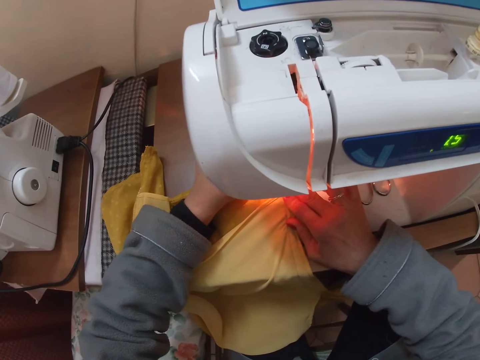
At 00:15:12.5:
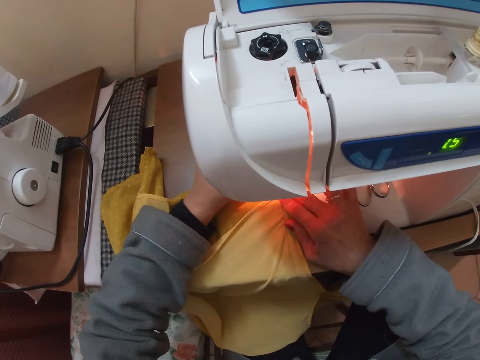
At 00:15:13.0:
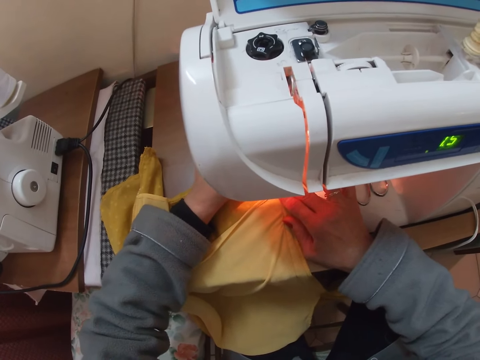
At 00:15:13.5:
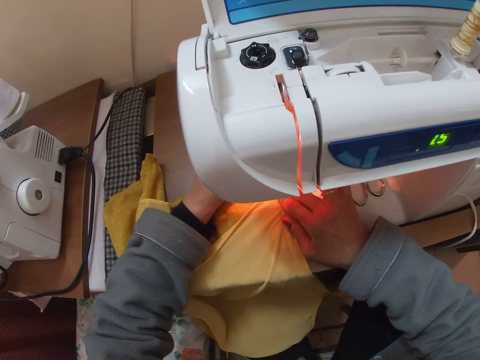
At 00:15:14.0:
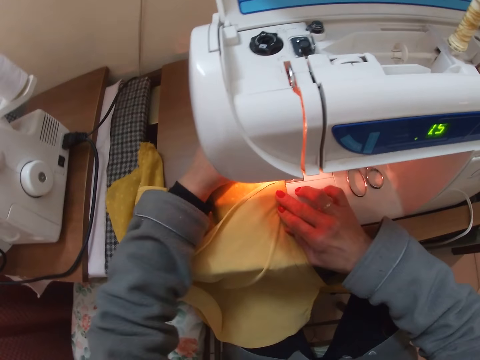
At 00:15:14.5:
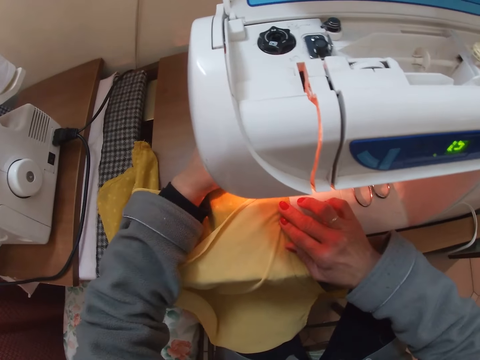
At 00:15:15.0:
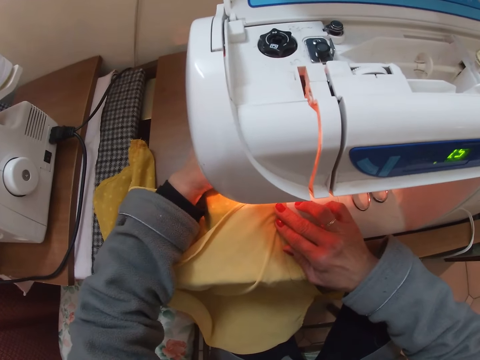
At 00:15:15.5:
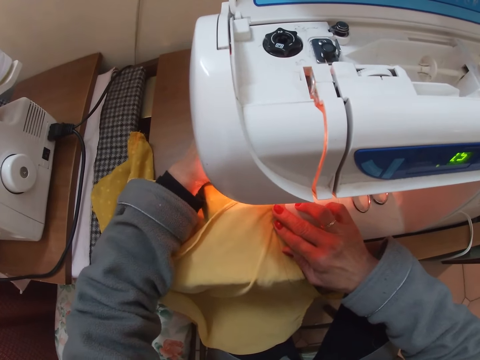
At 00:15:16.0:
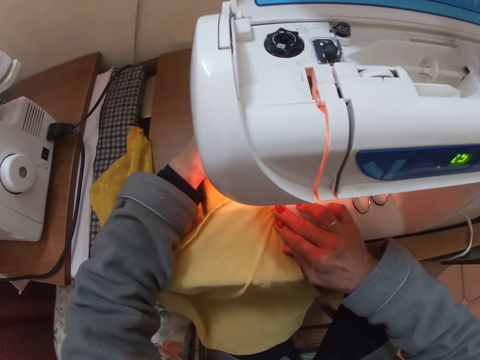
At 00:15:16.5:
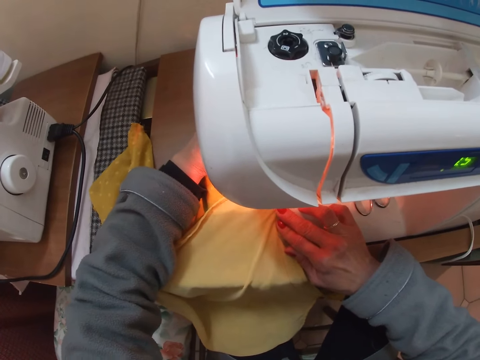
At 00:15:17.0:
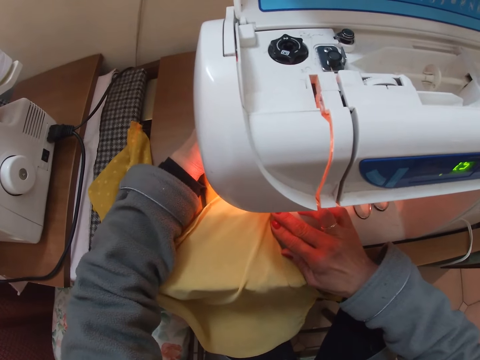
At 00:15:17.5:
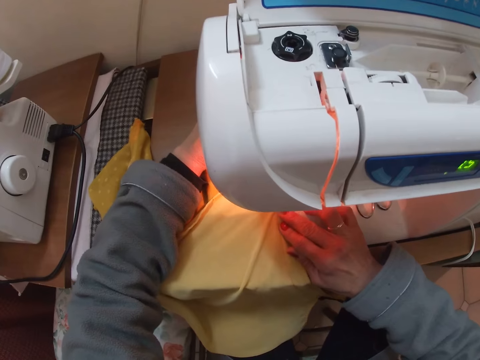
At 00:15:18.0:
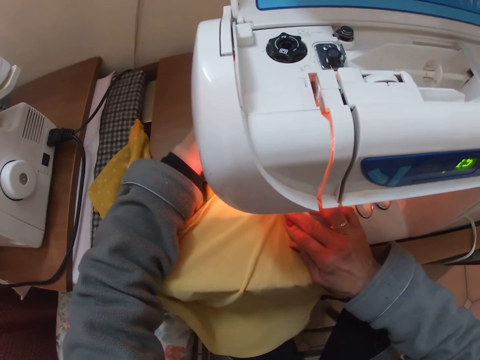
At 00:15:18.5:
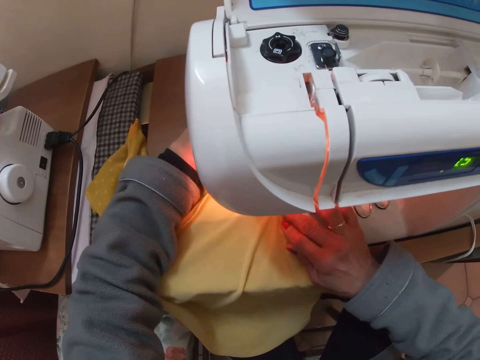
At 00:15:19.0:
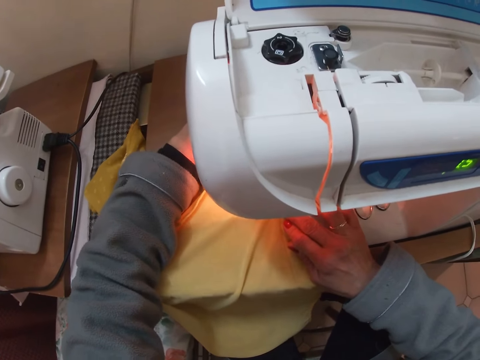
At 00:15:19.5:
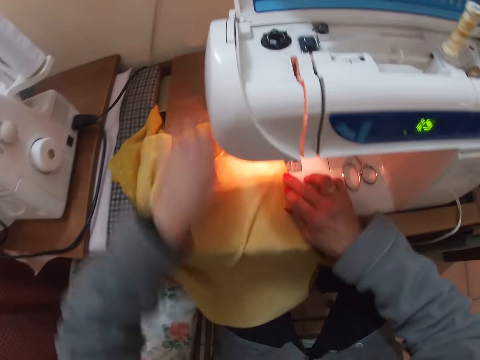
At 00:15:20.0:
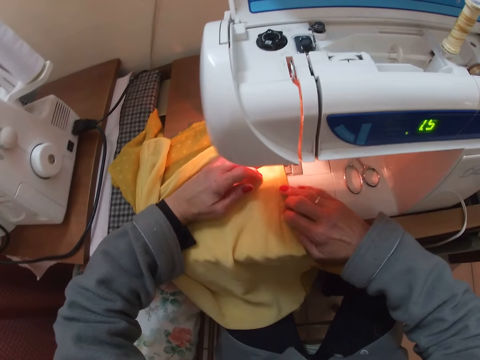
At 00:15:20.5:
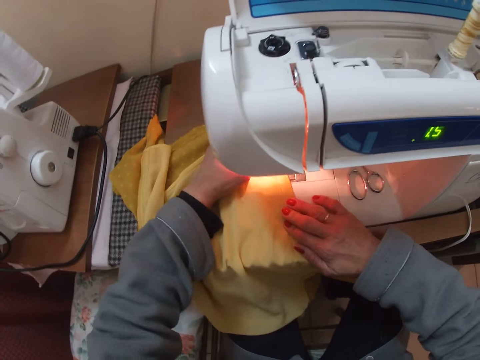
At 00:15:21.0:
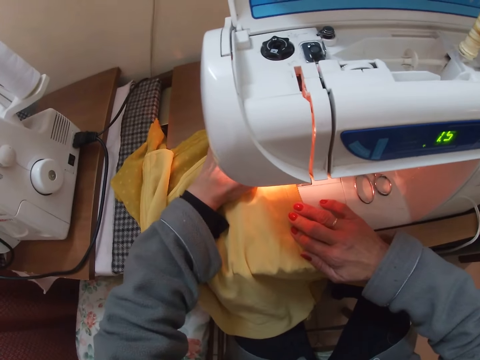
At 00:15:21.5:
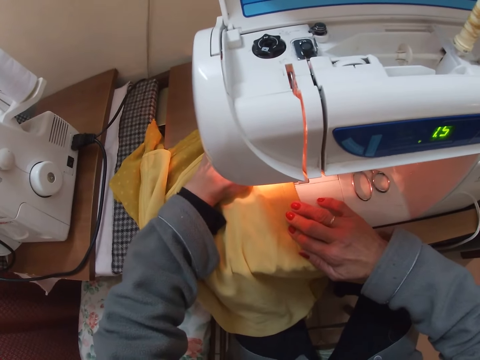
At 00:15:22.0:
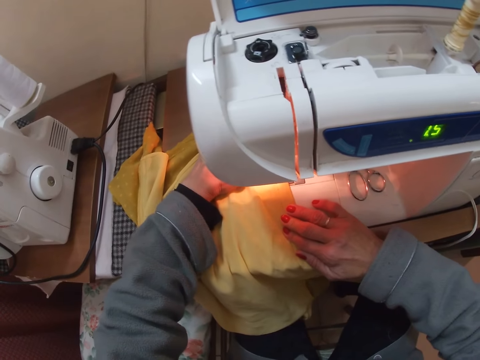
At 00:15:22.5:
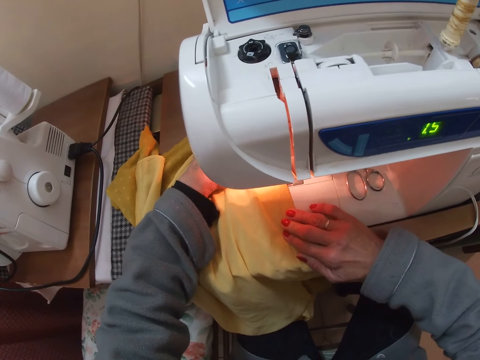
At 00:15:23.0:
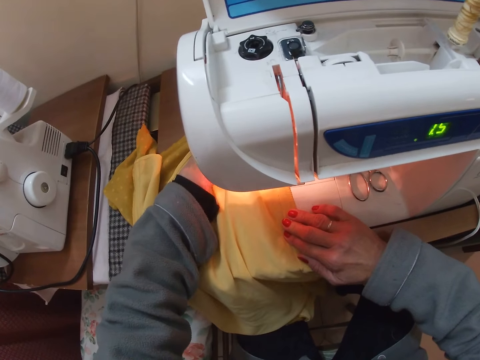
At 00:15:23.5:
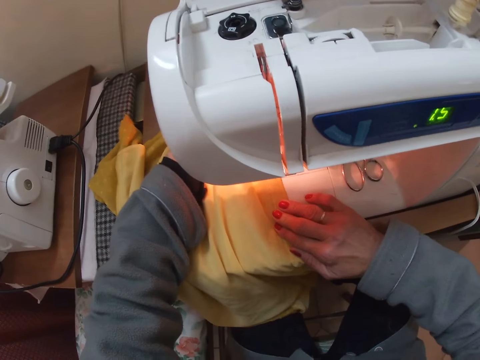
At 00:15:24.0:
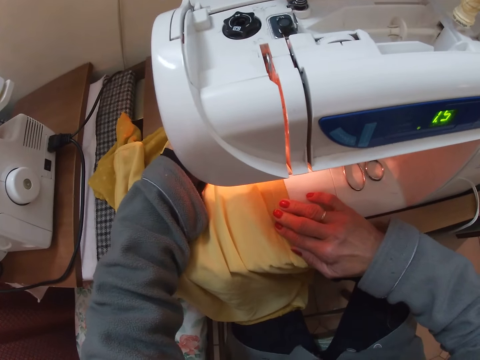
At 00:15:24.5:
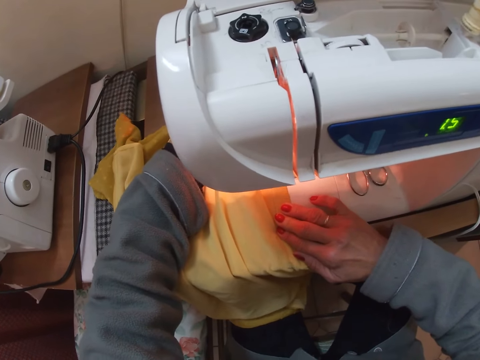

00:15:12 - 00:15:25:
The camera wearer sews the blouse on the machine.

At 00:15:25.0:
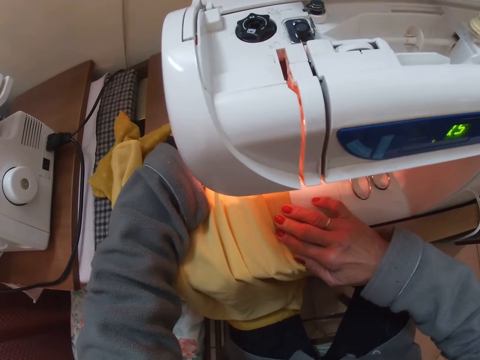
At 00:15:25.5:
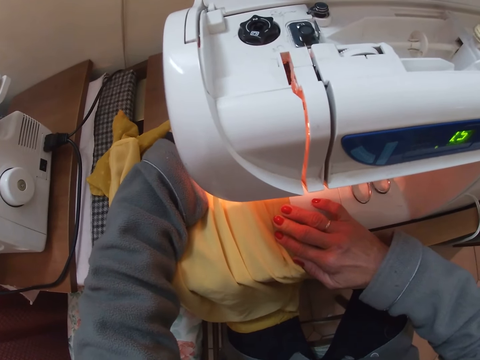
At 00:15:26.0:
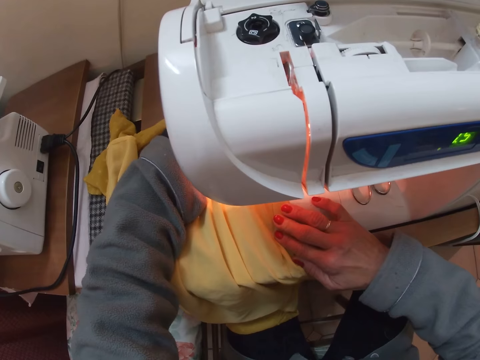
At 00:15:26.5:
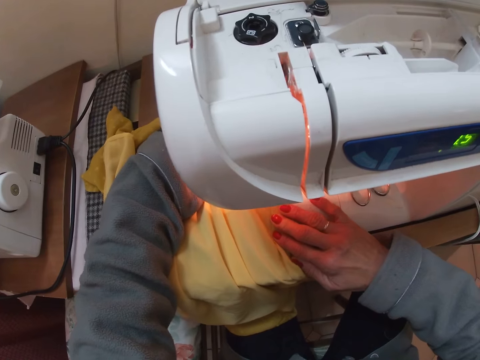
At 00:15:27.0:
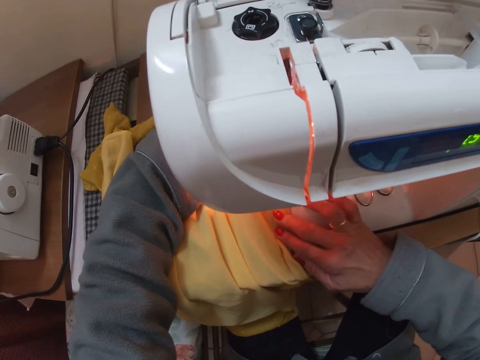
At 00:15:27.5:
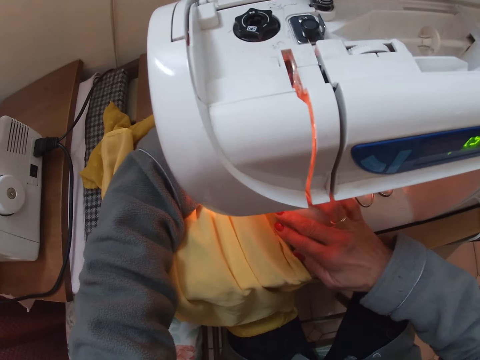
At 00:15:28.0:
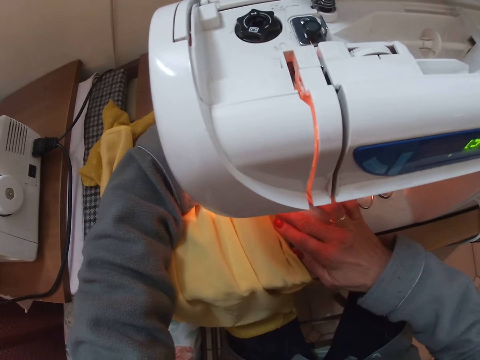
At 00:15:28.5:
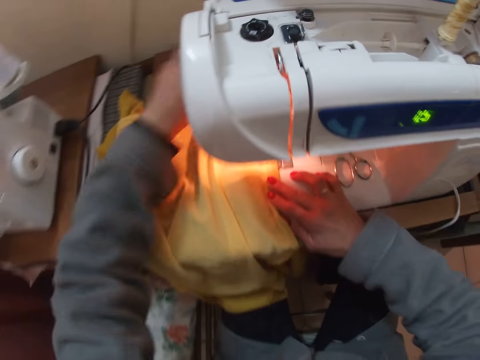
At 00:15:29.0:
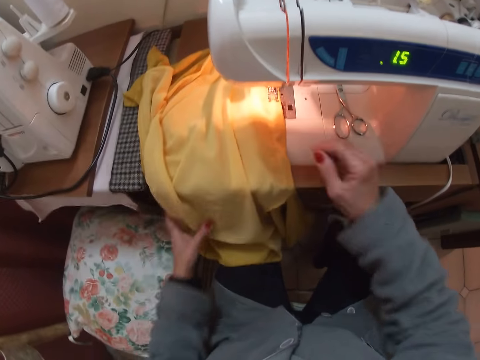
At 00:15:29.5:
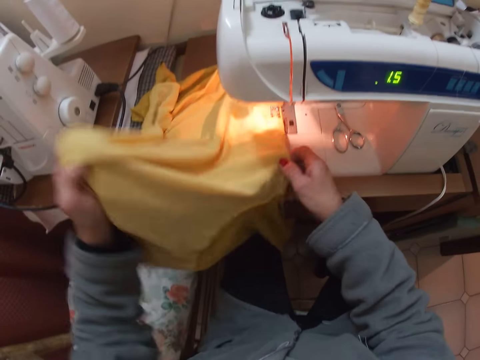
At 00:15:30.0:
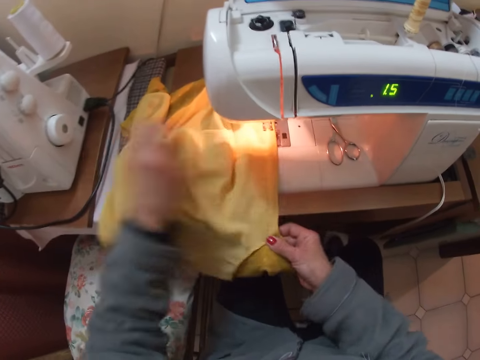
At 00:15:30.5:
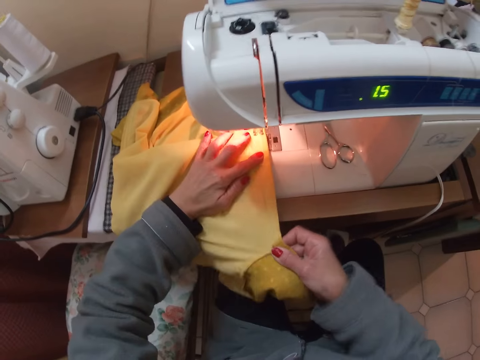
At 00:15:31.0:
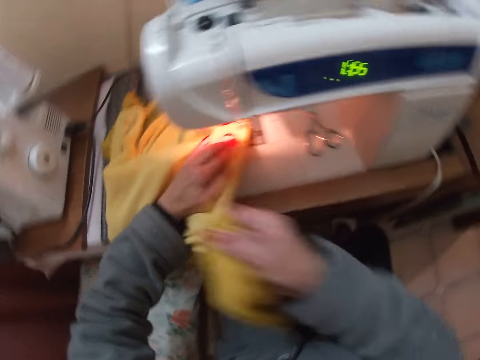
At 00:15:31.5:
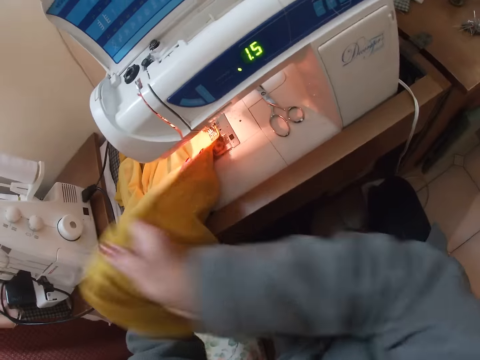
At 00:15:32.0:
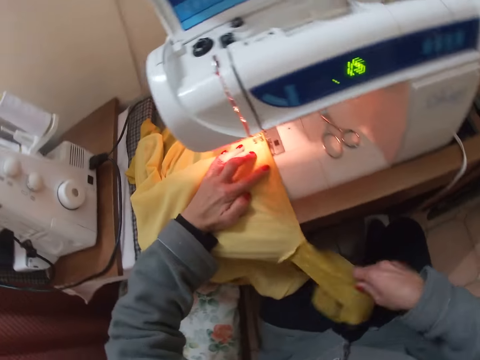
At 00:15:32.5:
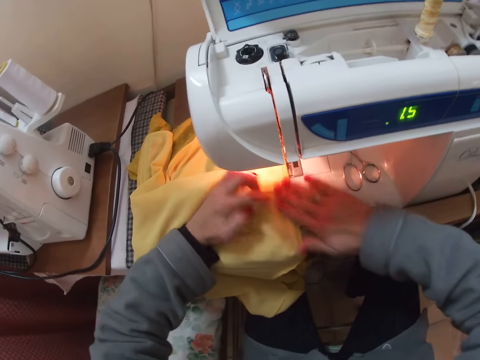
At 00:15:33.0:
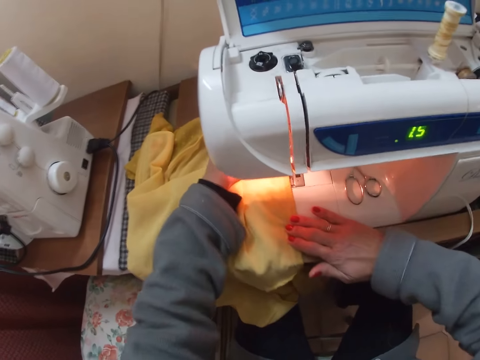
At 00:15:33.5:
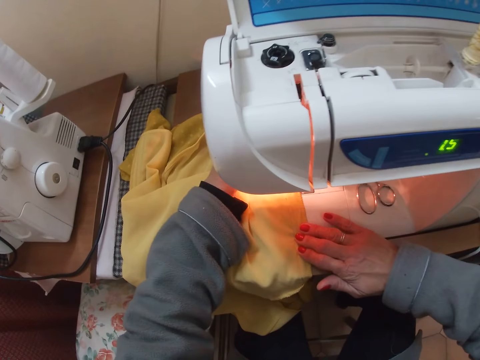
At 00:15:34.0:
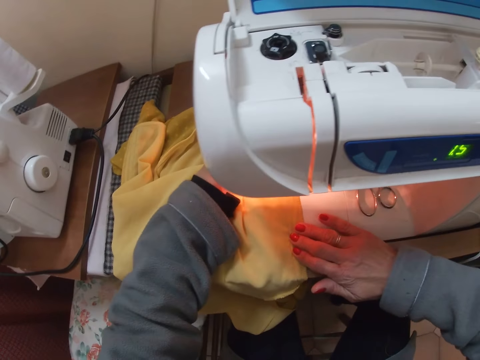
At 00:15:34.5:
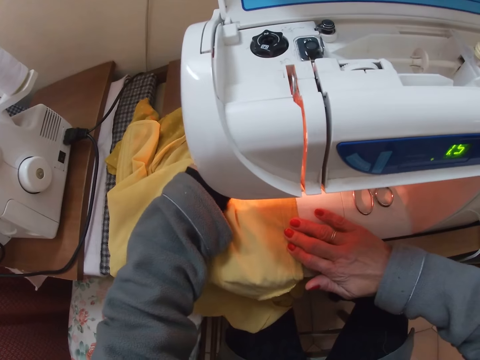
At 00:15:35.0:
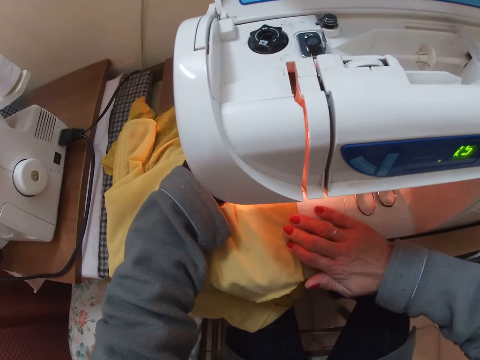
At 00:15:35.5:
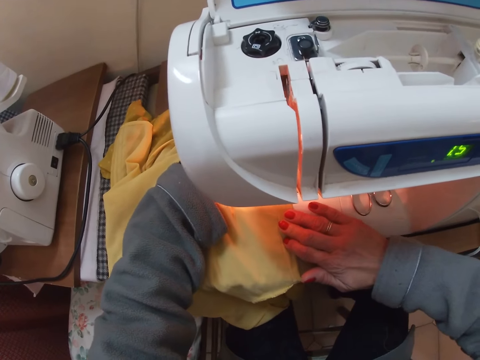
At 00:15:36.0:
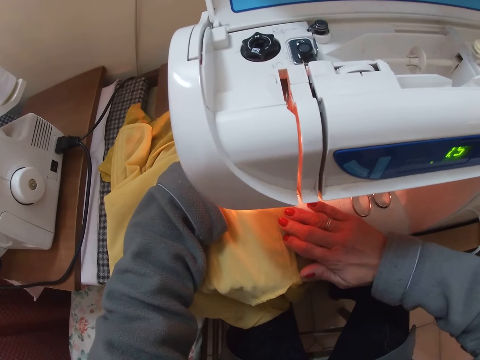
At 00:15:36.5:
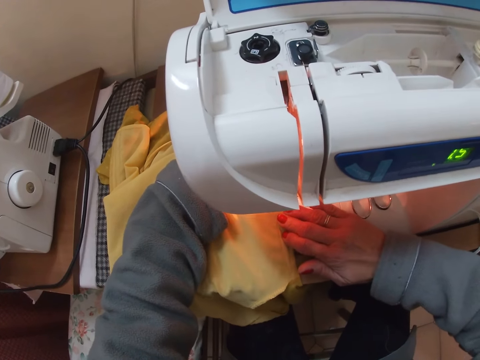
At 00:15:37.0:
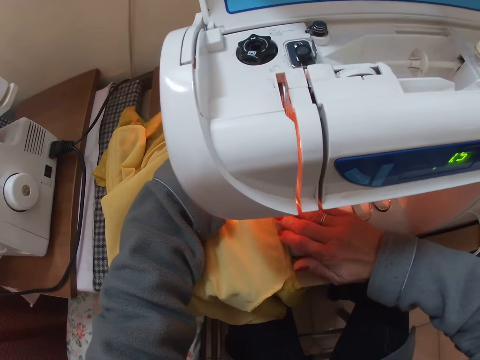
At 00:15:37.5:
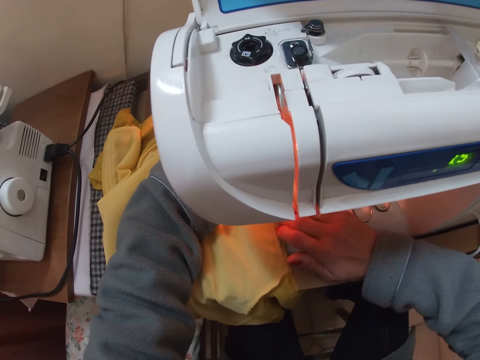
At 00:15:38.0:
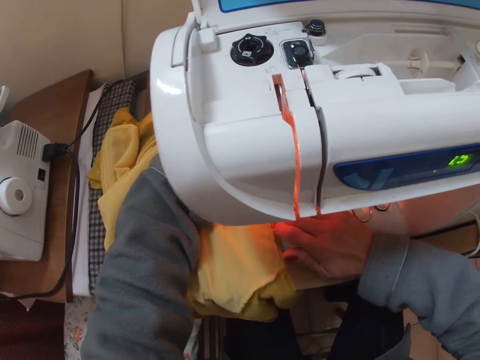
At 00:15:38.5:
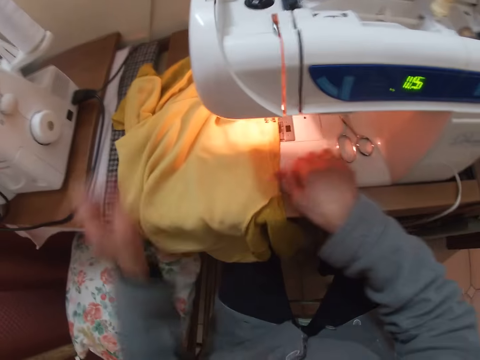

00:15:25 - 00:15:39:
The camera wearer adjusts the blouse on the machine. They look at the cloth. They sew the blouse on the machine.
